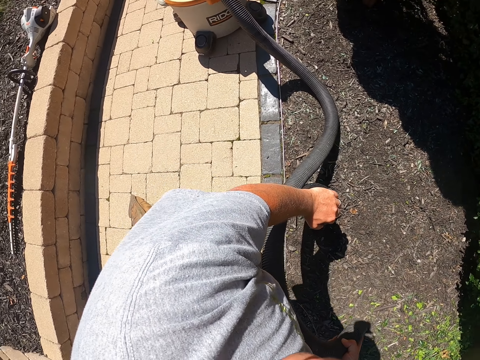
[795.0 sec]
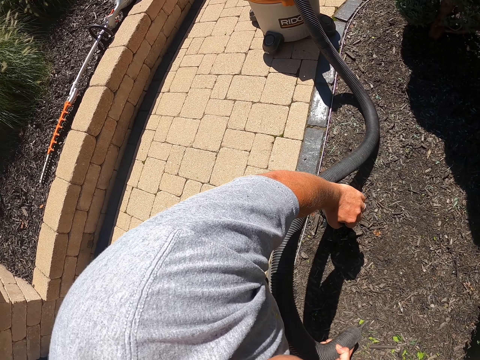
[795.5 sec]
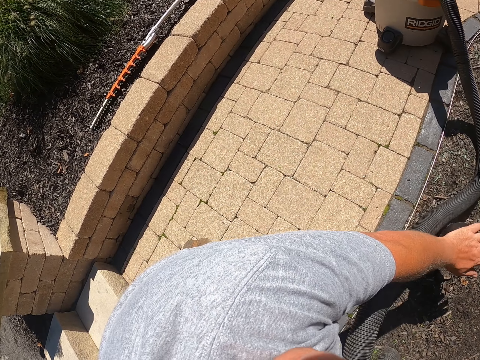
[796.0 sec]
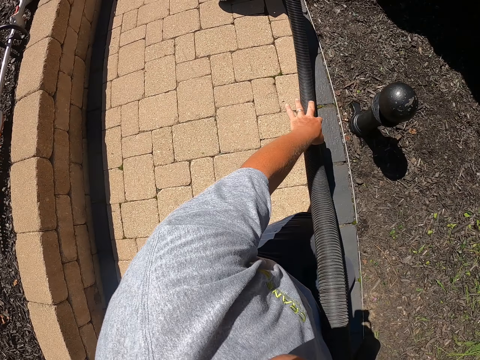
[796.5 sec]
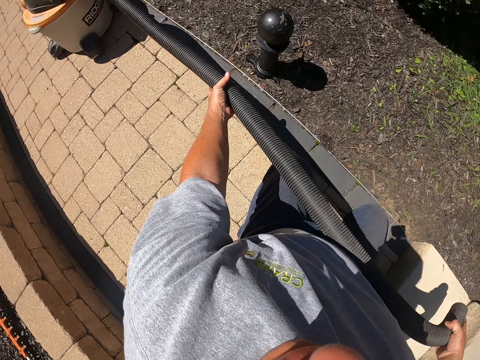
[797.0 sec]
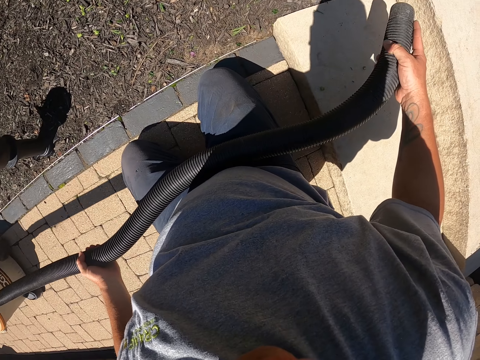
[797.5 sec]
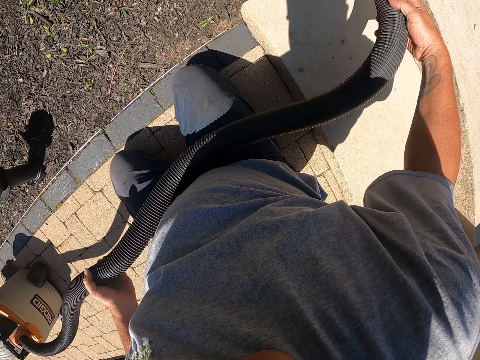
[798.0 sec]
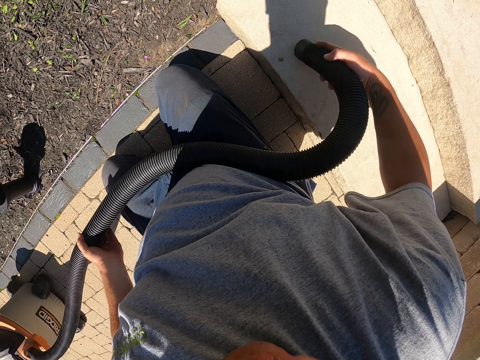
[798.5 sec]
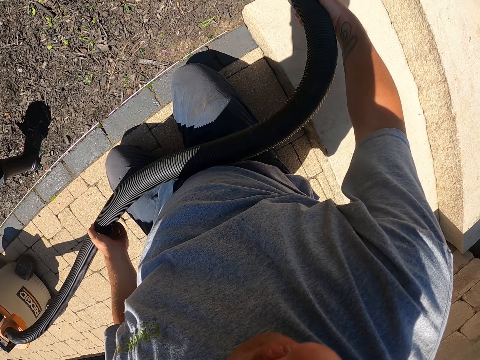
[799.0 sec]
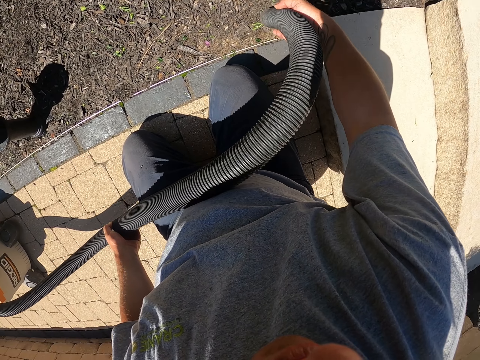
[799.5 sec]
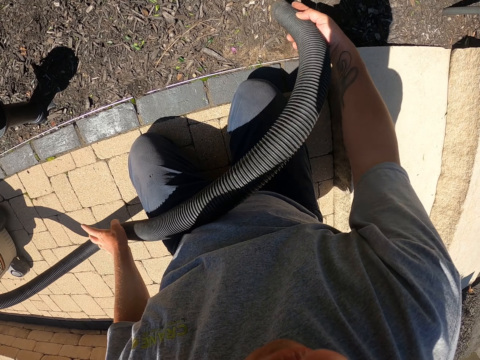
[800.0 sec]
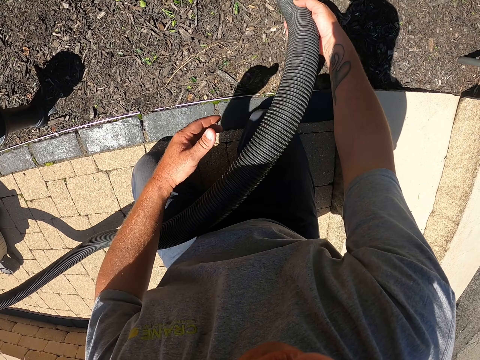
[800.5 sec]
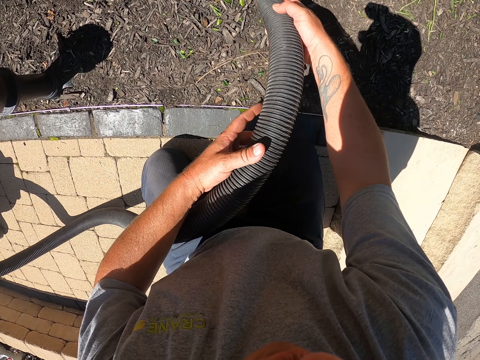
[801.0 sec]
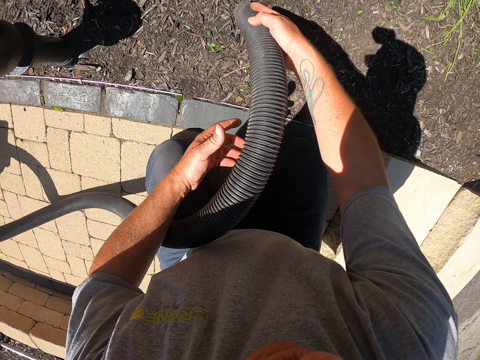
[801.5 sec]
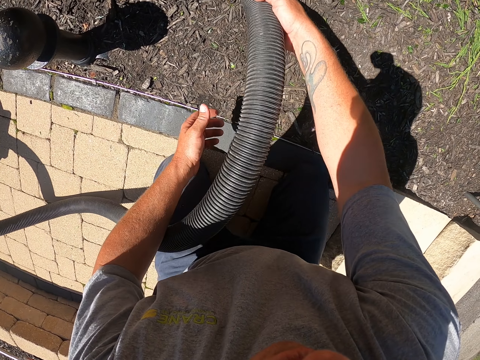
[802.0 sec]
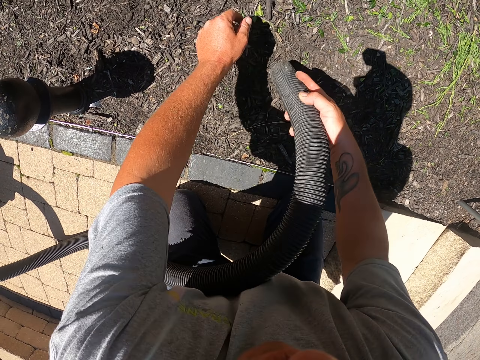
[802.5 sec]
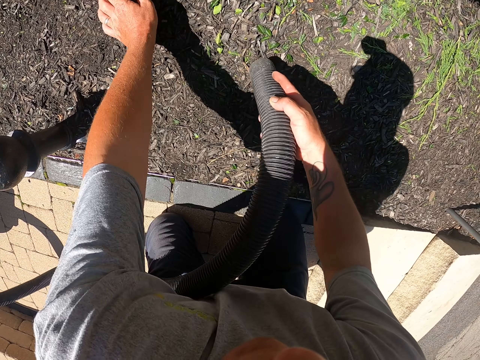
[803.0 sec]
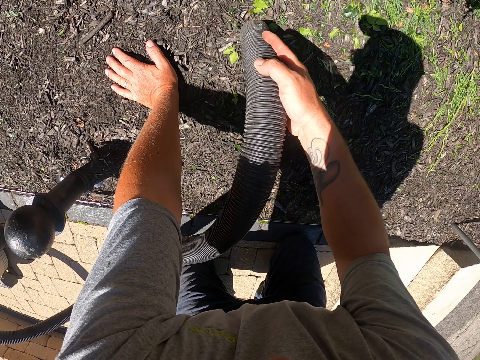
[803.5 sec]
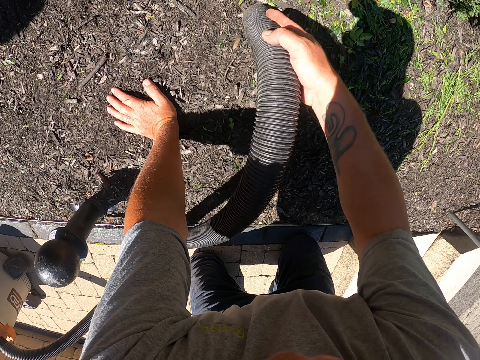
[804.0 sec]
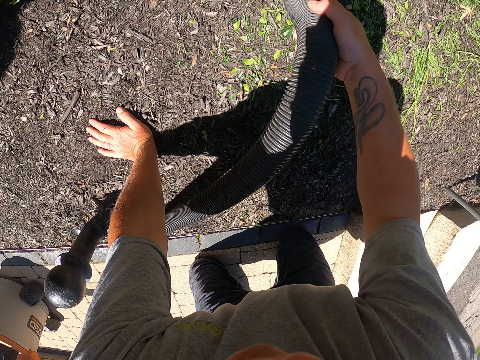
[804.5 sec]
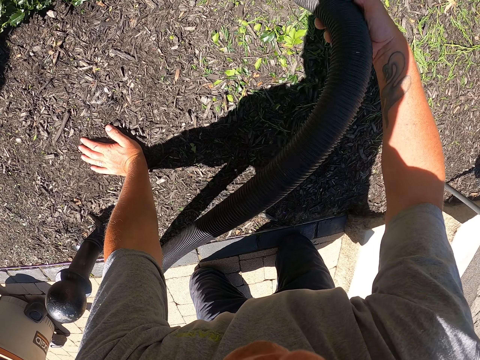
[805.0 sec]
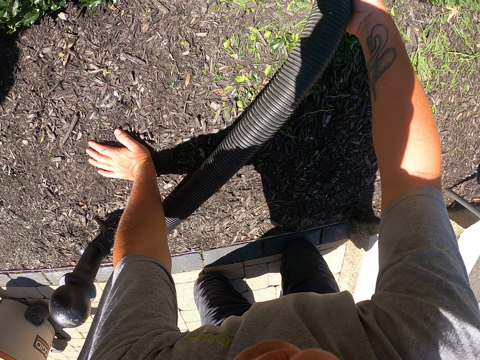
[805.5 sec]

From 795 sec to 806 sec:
The camera wearer moves the pipe. They push the vacuum cleaner and stop cleaning. They clean the pavement with the garden vacuum. They clean the garden with the garden vacuum. They pick up the dust and stop cleaning. They put the left hand on the ground. They clean the garden with the garden vacuum.

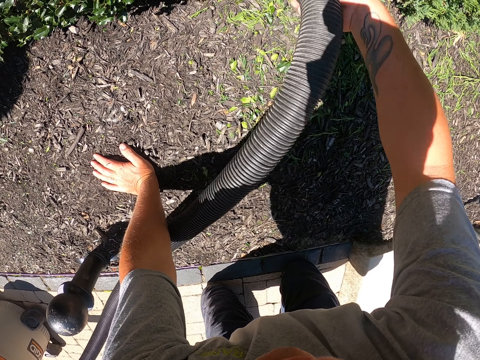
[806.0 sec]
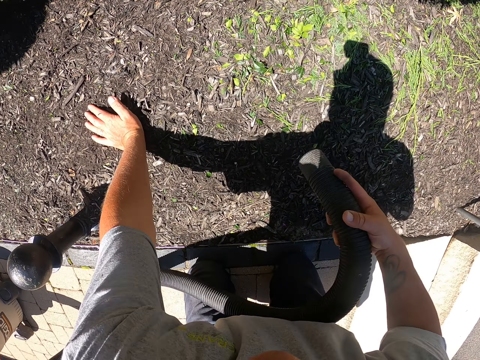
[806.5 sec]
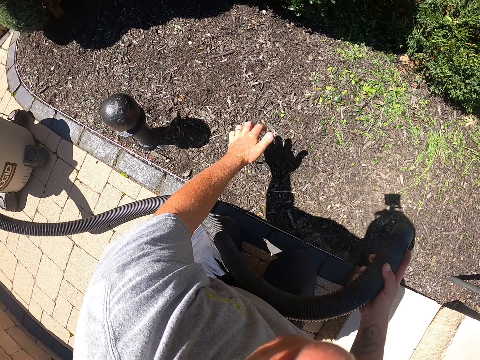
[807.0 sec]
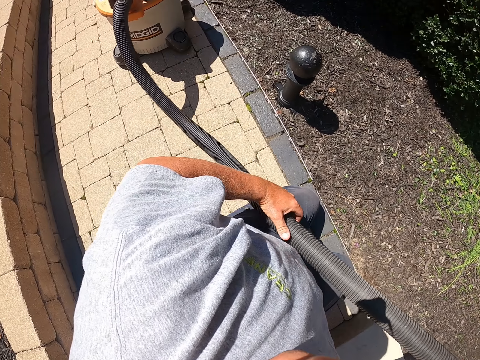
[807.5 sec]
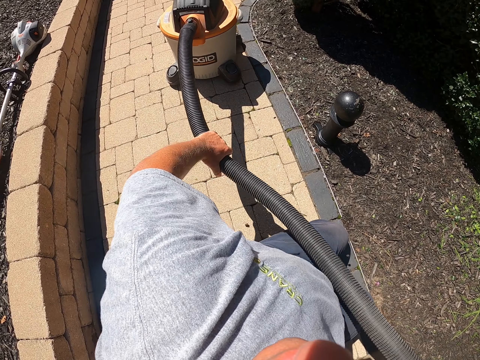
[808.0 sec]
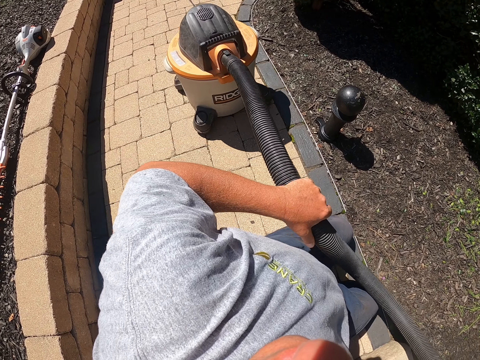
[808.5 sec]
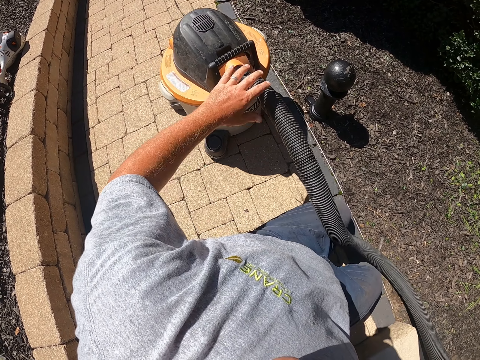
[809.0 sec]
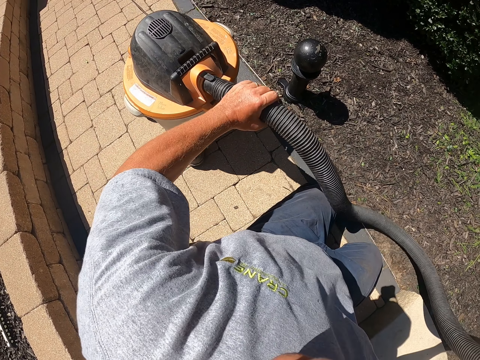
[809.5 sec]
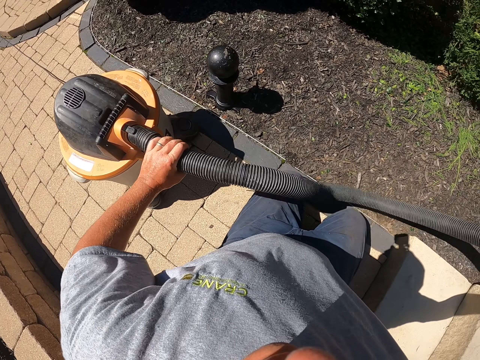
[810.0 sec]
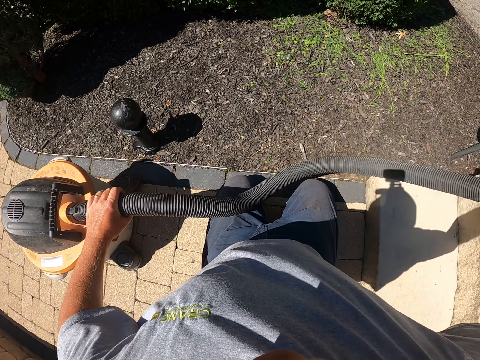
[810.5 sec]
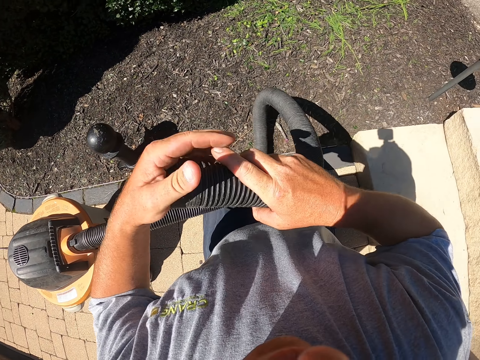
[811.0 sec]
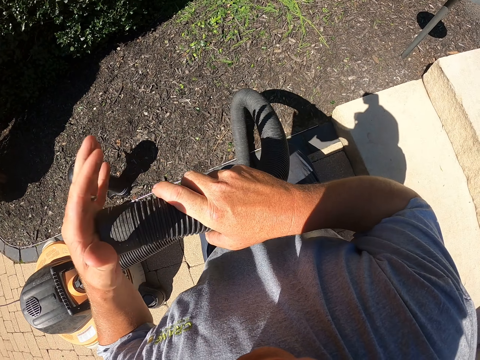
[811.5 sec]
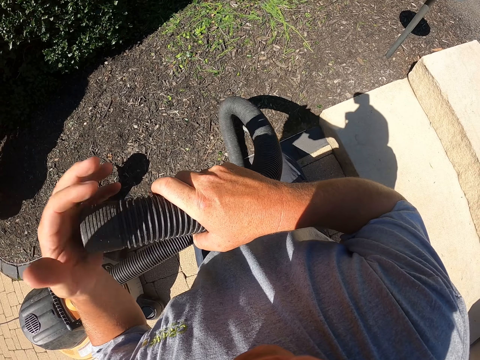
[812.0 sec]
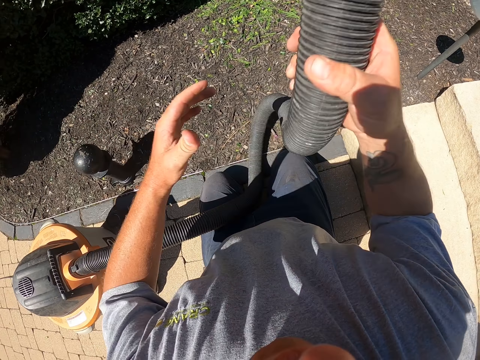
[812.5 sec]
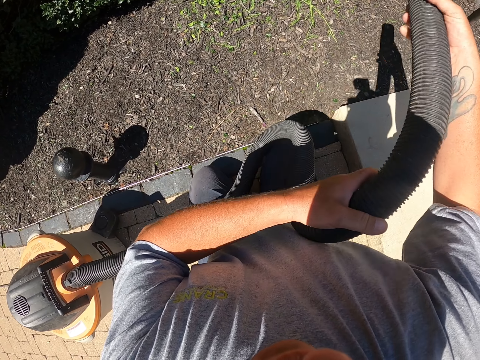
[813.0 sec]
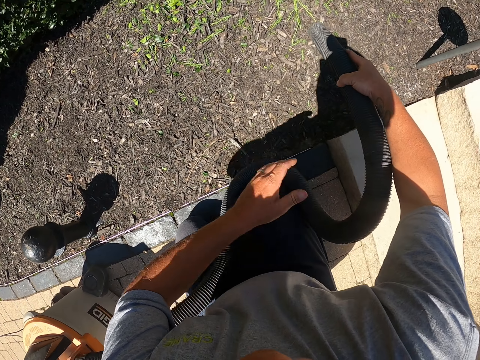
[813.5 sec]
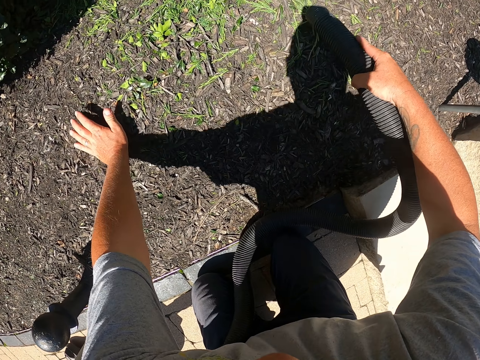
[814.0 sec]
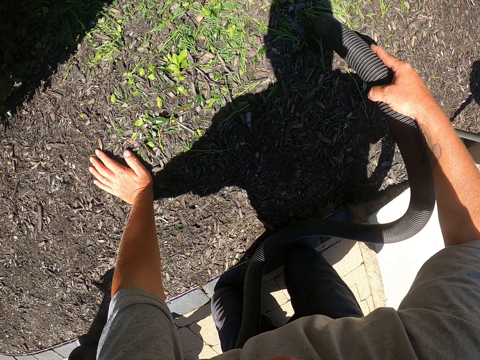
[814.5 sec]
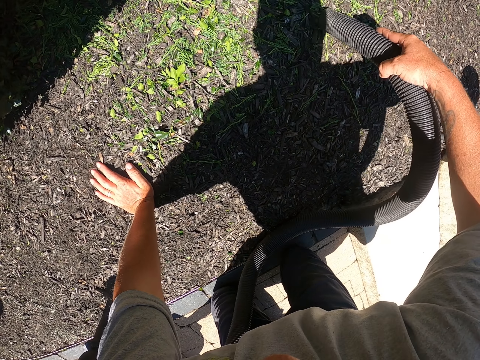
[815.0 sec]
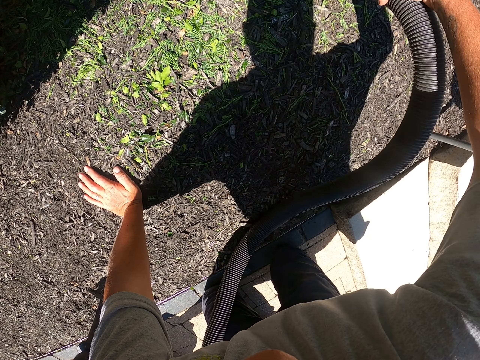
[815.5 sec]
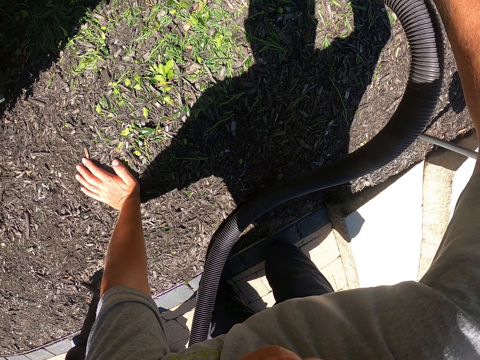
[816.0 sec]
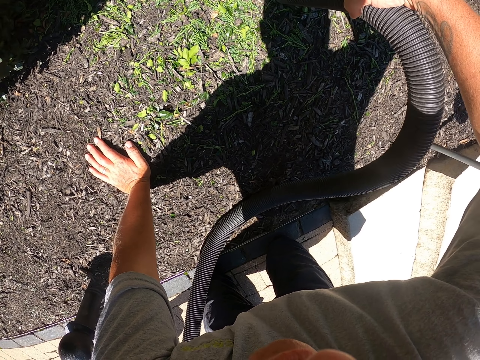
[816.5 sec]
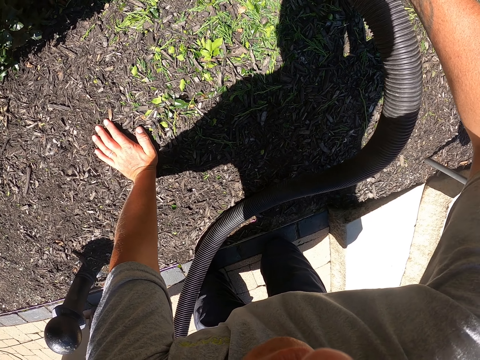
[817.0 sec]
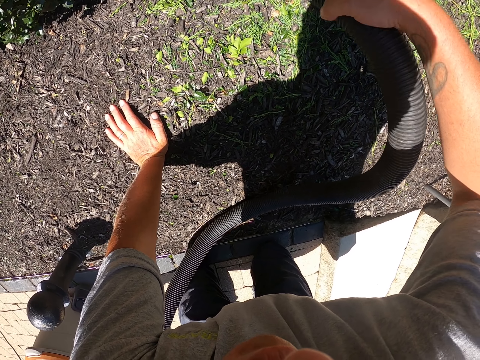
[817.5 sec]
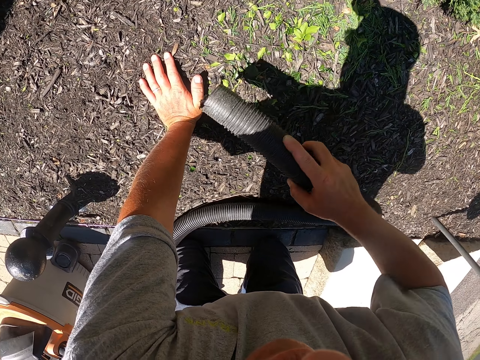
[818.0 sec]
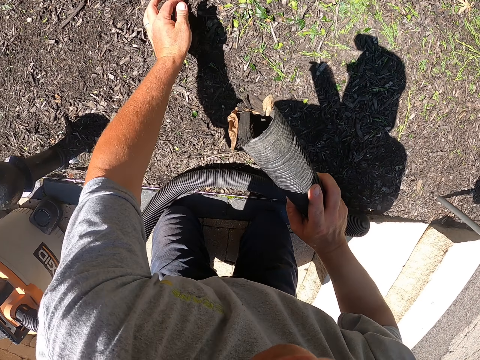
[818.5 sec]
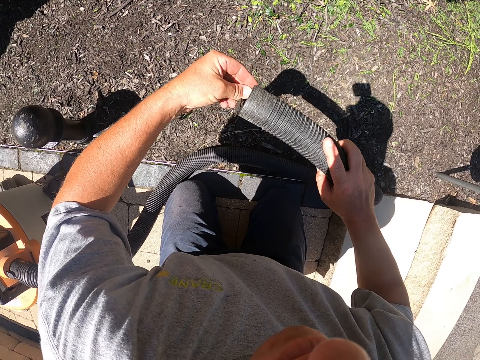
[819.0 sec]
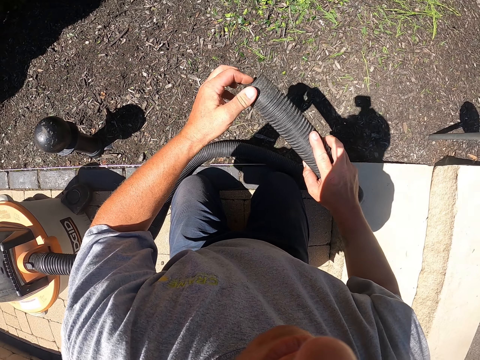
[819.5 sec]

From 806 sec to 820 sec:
The camera wearer stops cleaning. They remove the left hand from the ground. They touch the pipe. They move the garden vacuum. They hold the pipe with both hands. They shake the pipe. They touch the pipe. They push the dust in the pipe nozzle. They touch the pipe. They hold the pipe with both hands. They put the left hand on the ground. They clean the garden with the garden vacuum. They stop cleaning. They remove the left hand from the ground. They push the dust in the pipe nozzle.

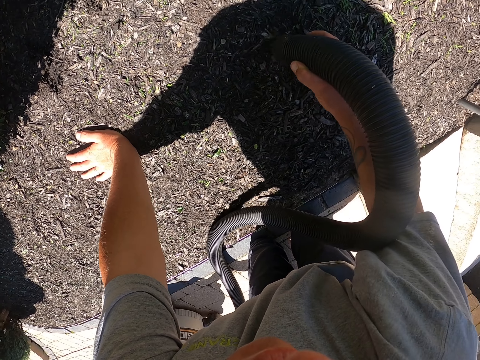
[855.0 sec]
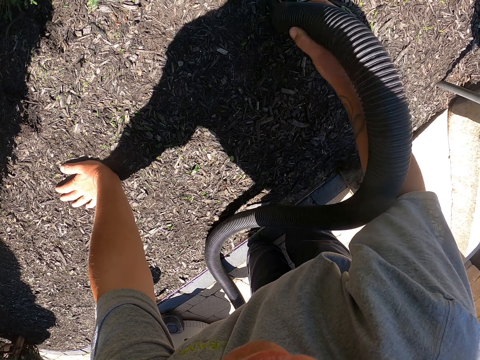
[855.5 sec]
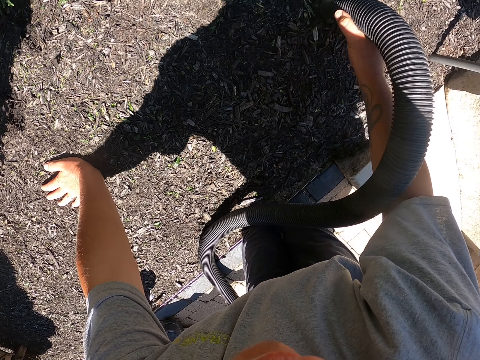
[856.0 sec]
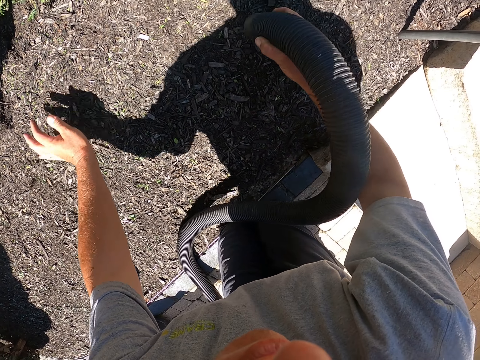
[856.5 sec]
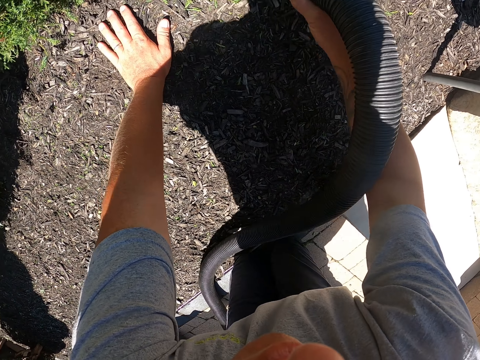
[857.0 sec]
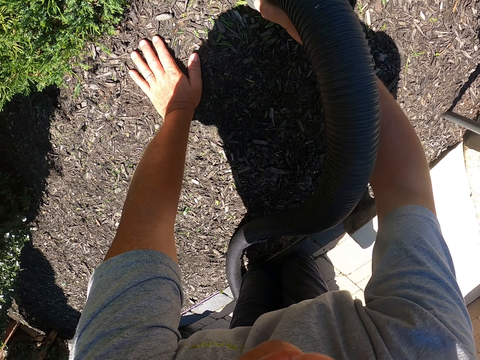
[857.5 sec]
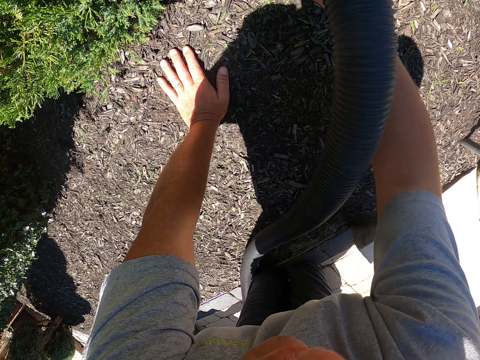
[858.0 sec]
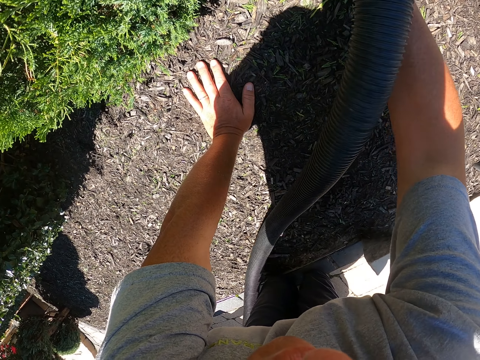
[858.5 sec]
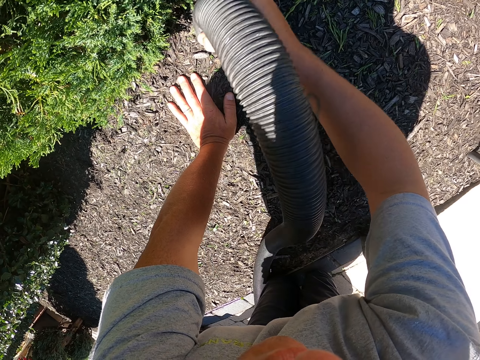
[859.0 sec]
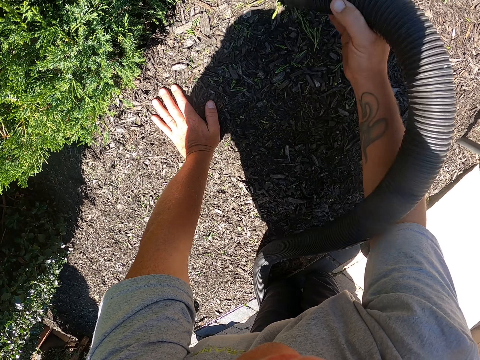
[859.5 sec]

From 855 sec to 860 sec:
The camera wearer moves the hand. They remove the left hand on the ground, put the left hand on the ground and clean the garden with the garden vacuum.
